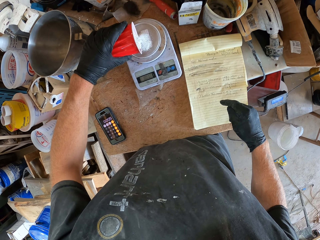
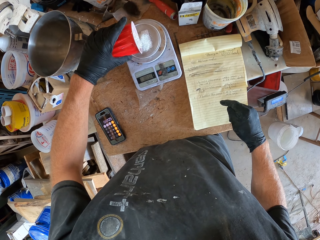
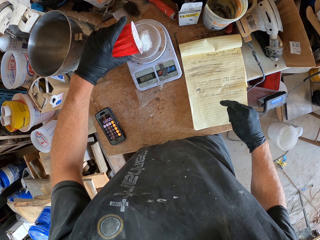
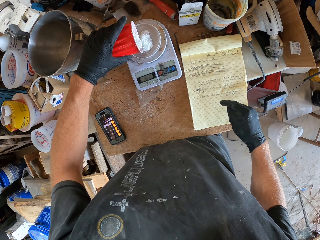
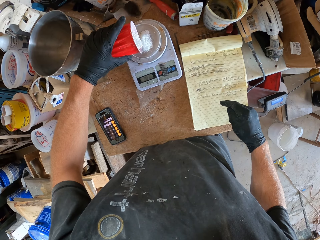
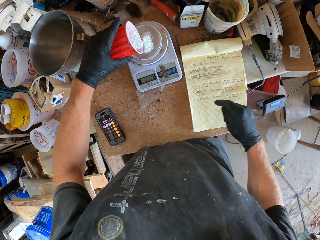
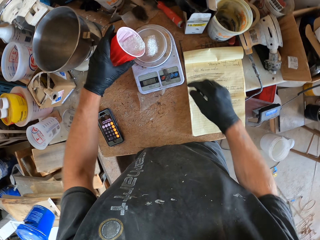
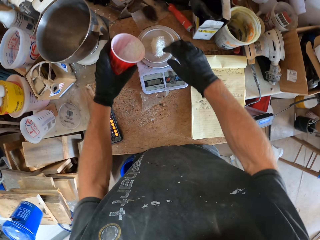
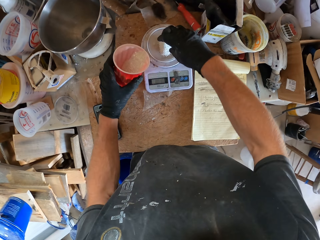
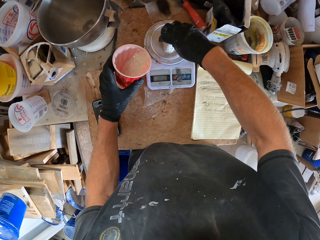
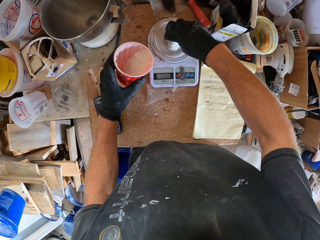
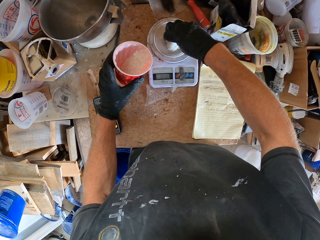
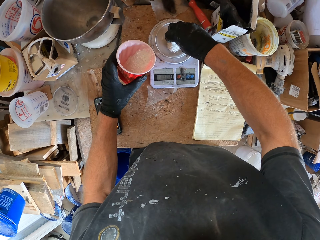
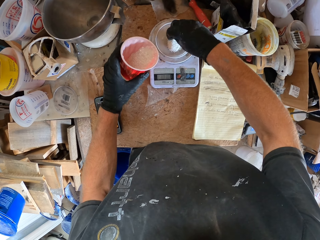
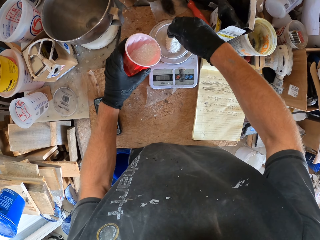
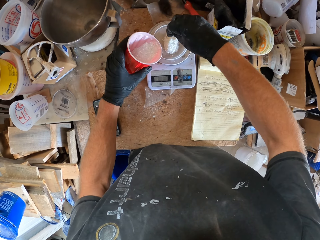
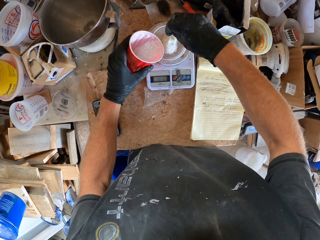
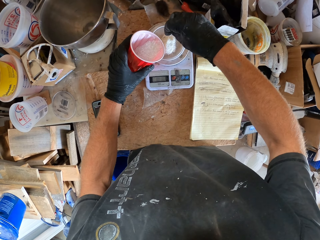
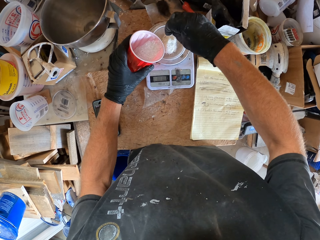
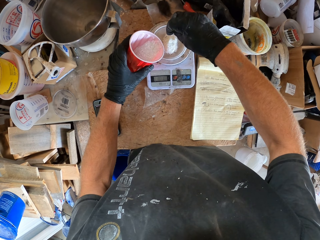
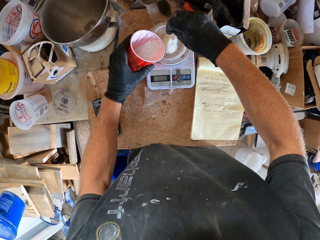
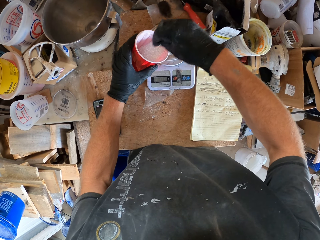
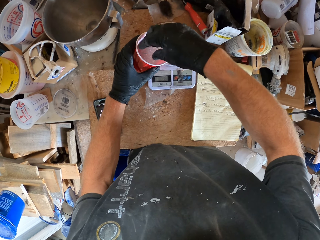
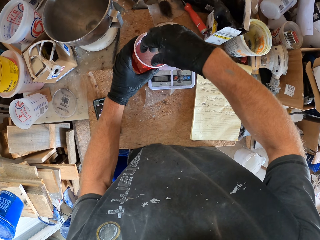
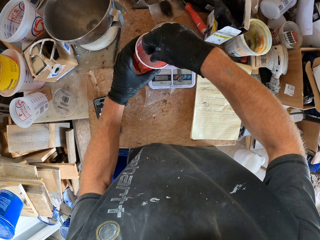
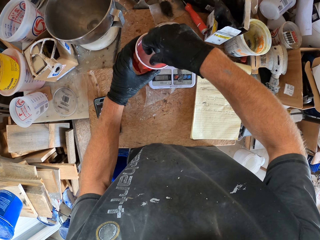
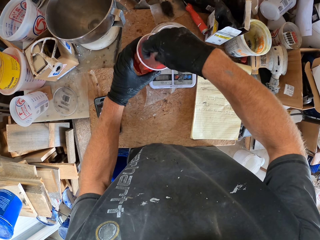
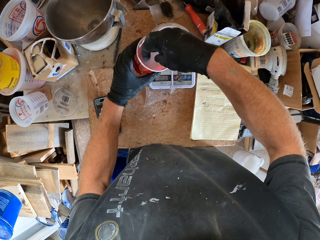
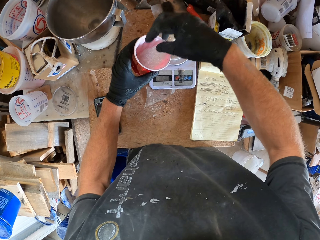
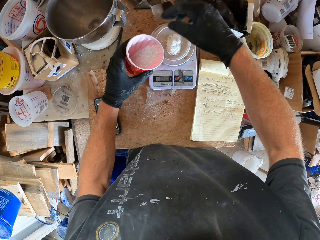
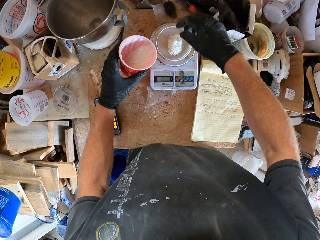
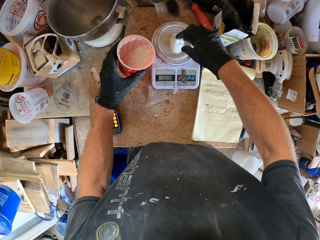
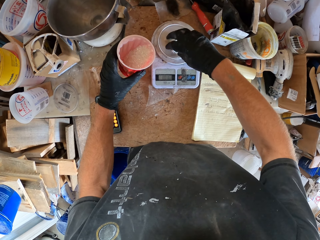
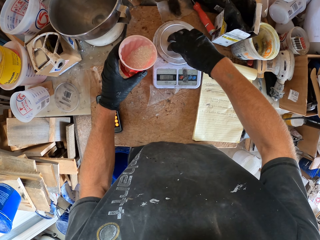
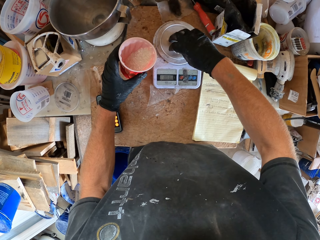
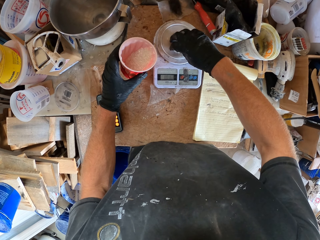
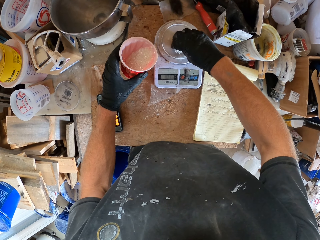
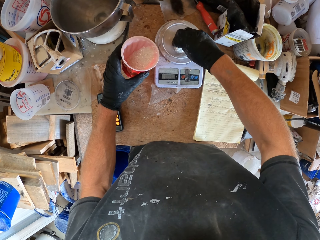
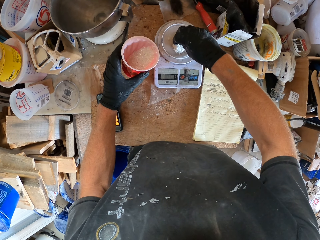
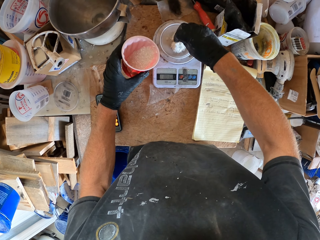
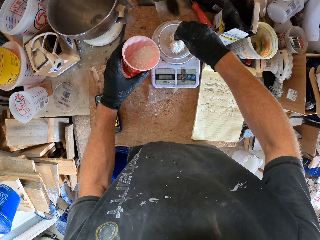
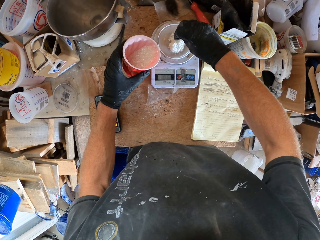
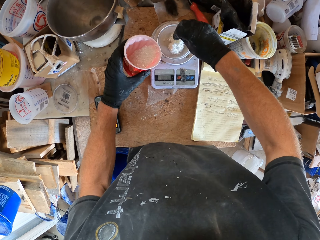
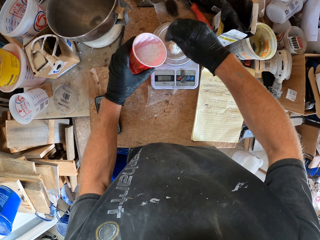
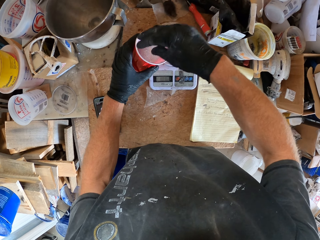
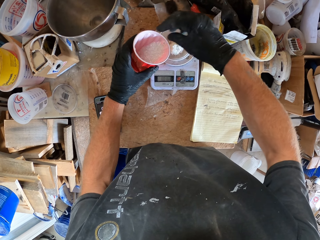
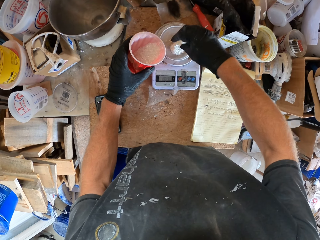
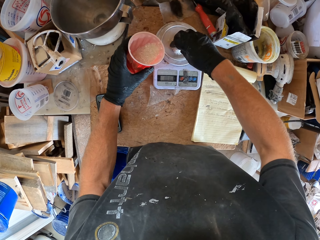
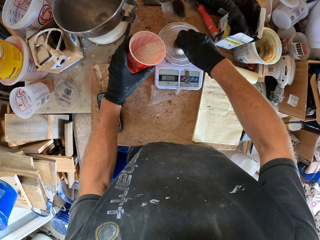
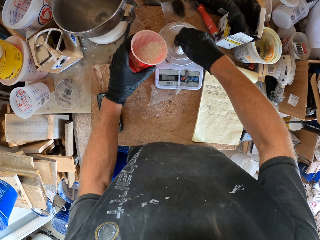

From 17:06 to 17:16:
The camera wearer takes some white cement or solid from the lid on the weighing scale into the container or cup with his right hand. He picks the solid from the lid and puts the solid in the cup.

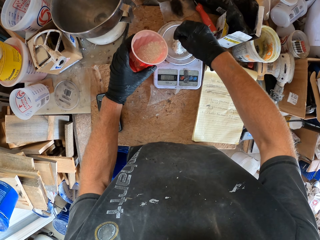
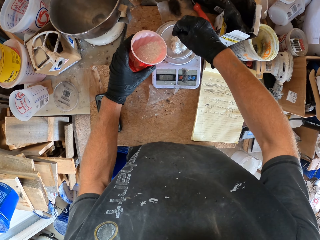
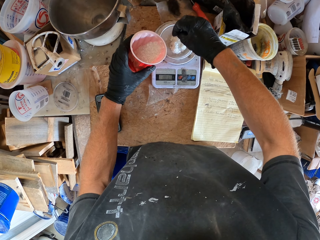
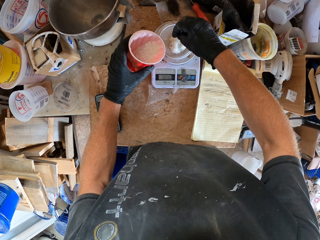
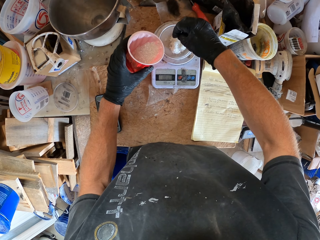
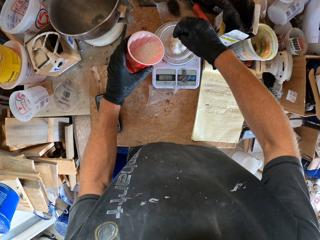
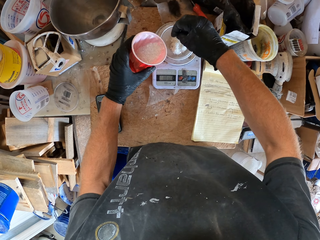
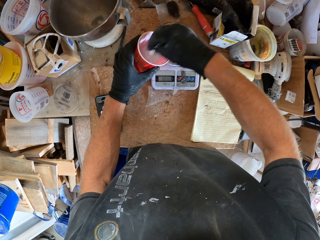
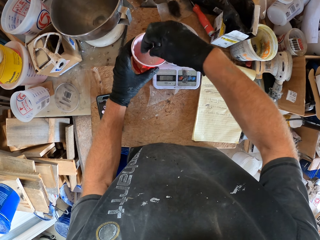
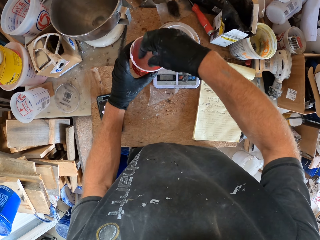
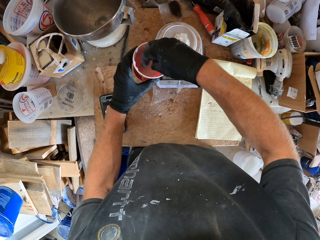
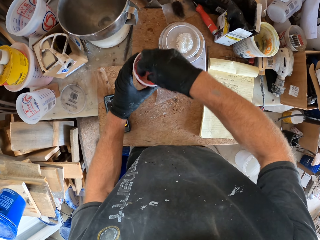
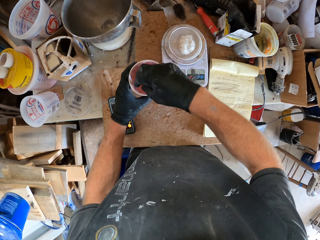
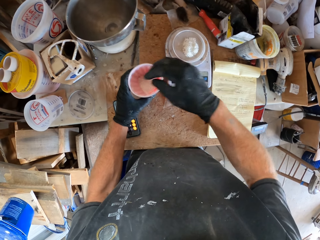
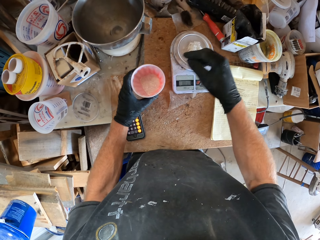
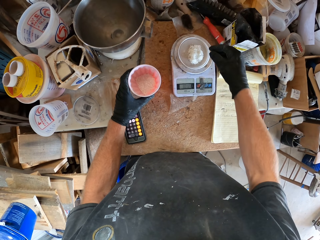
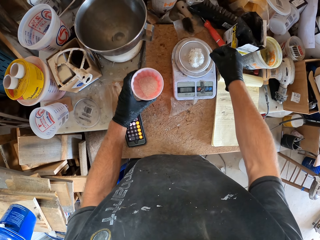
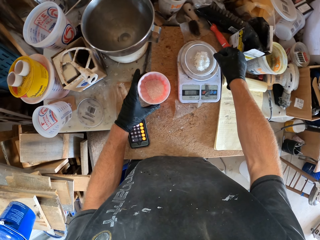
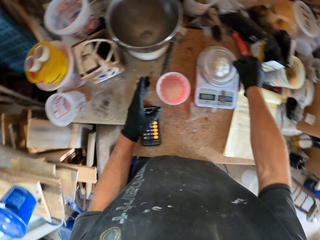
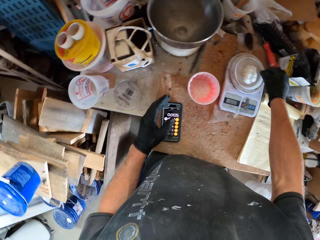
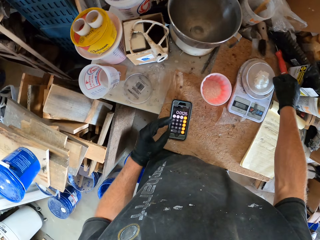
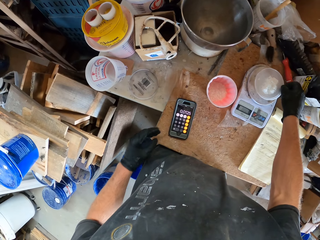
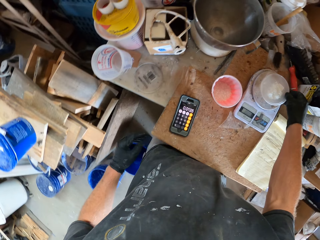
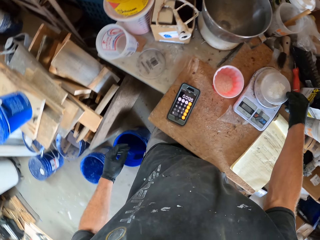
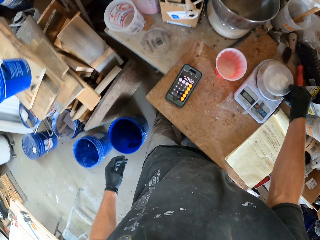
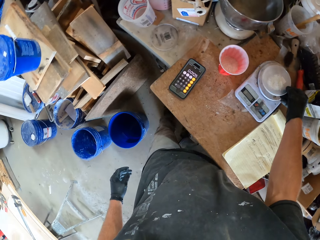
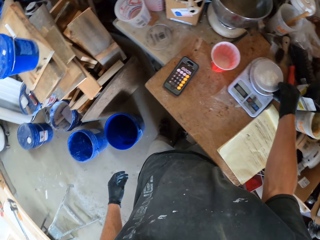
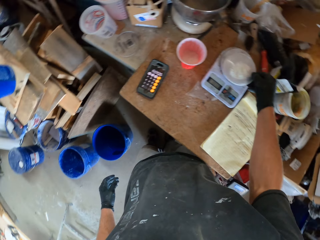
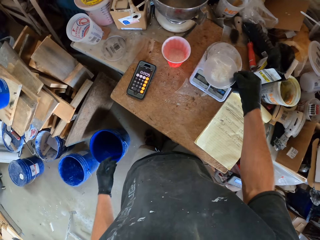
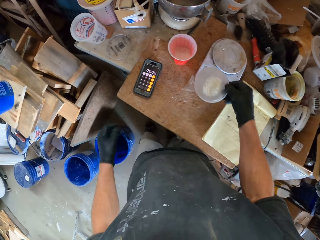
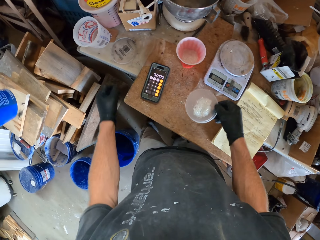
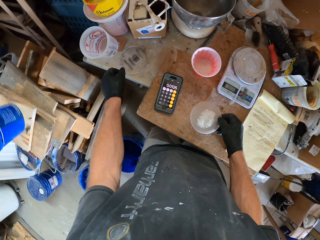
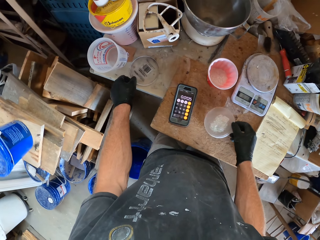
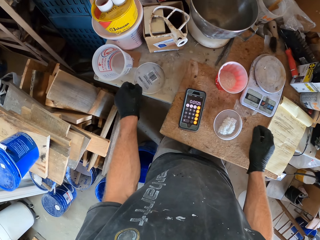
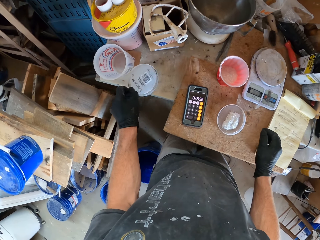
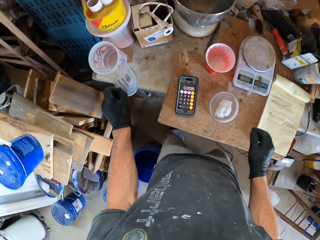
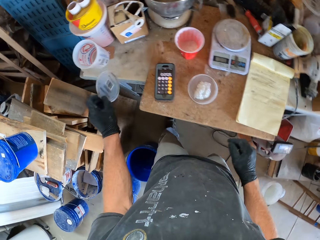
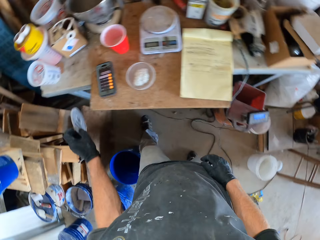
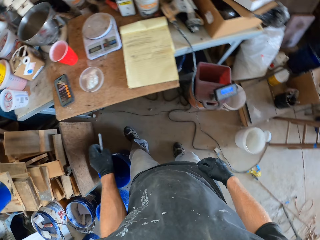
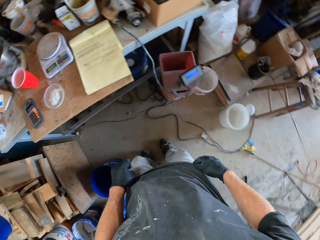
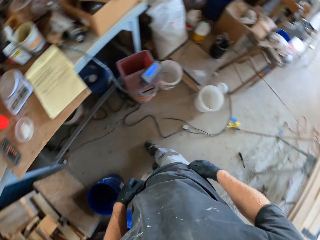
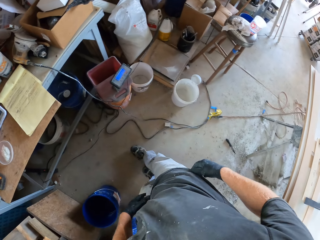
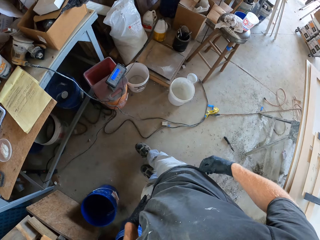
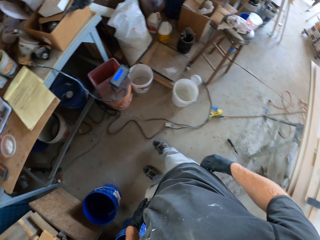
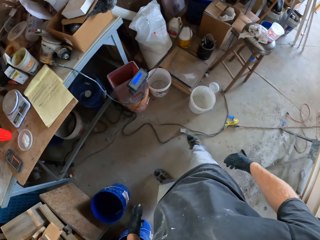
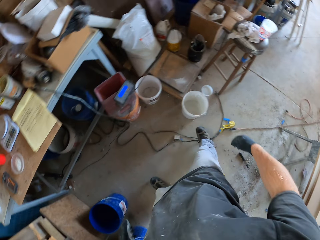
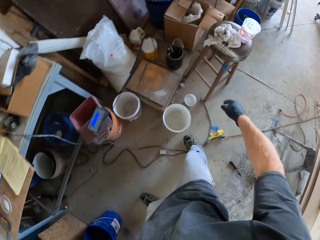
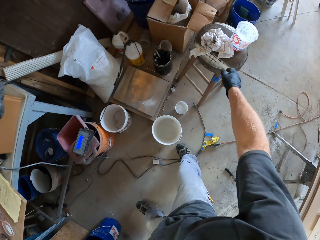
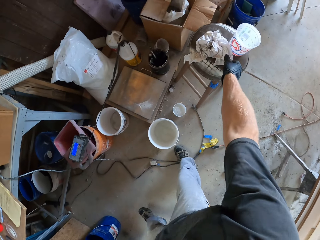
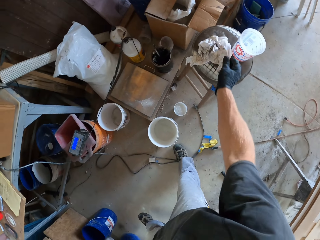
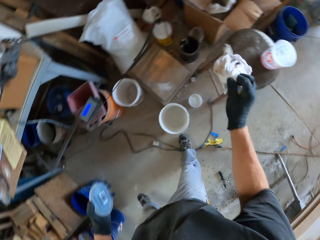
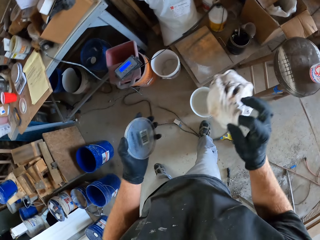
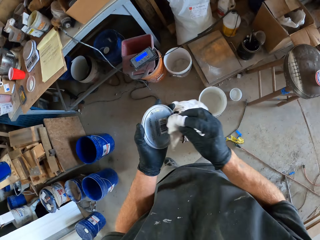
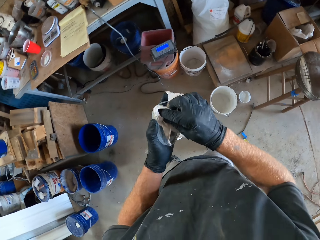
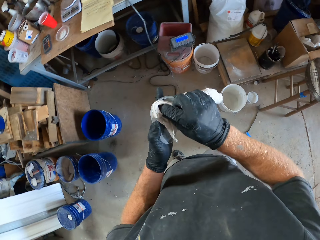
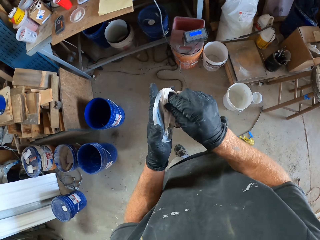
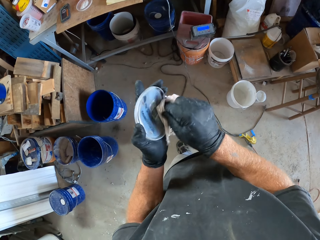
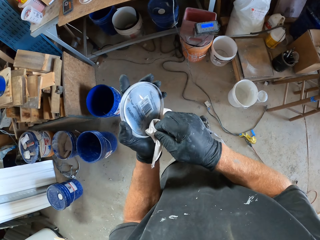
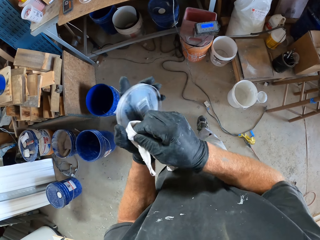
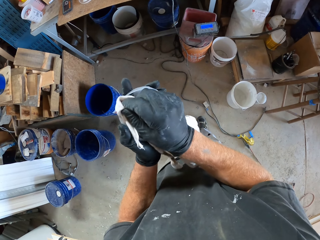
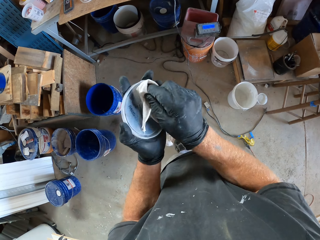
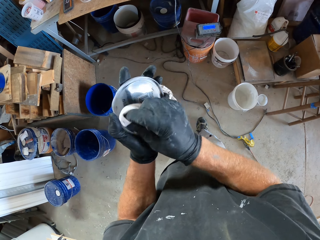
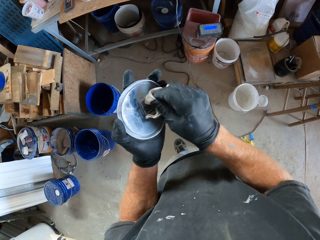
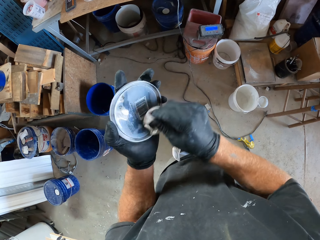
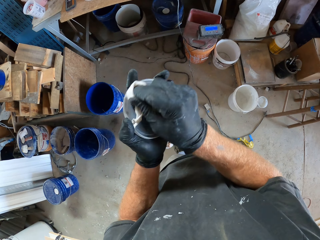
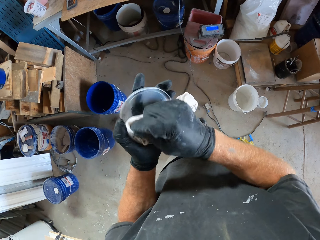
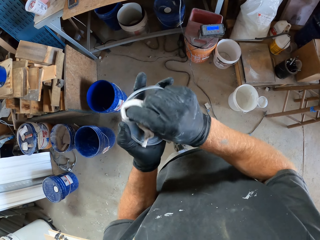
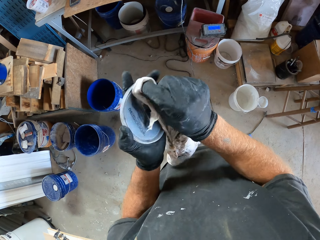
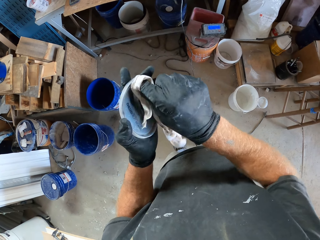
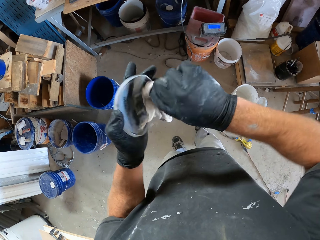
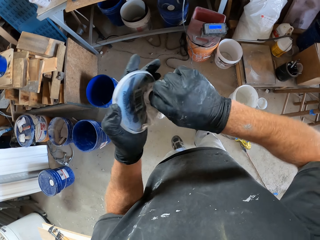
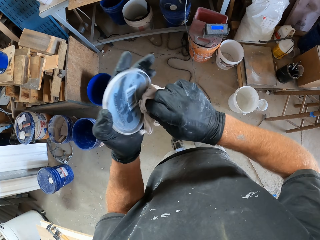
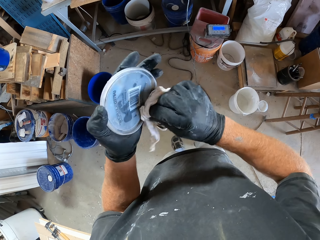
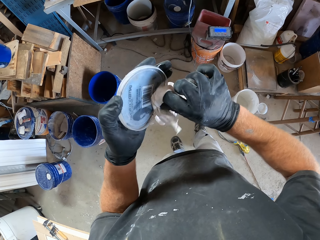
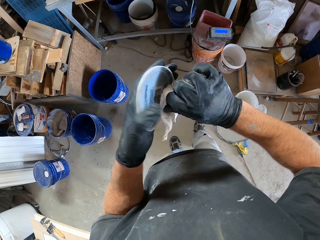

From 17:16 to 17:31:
The camera wearer picks the solid from the lid and puts the solid in the cup or container. He drops the container of white cement on the table. He carries the lid of white cement from the weighing scale with his right hand. He touches his phone with his left hand. He drops the lid with white cement on the table with his right hand. He picks another lid on the other table with his left hand. He moves backwards. He picks a piece of cloth from a stool with his right hand. He cleans the lid with the piece of cloth.
